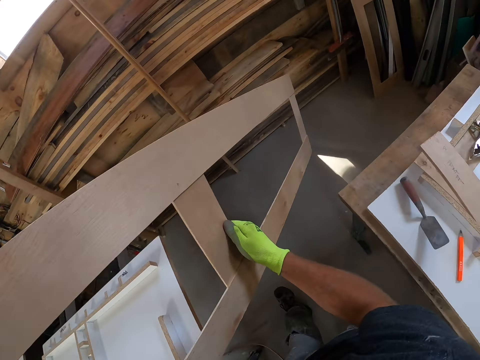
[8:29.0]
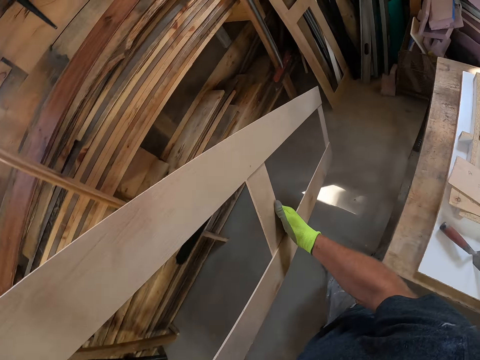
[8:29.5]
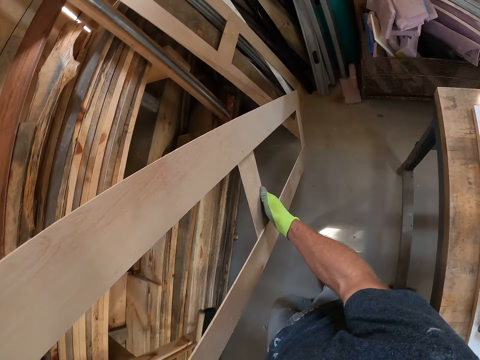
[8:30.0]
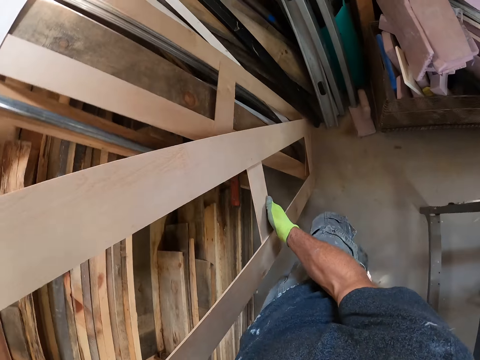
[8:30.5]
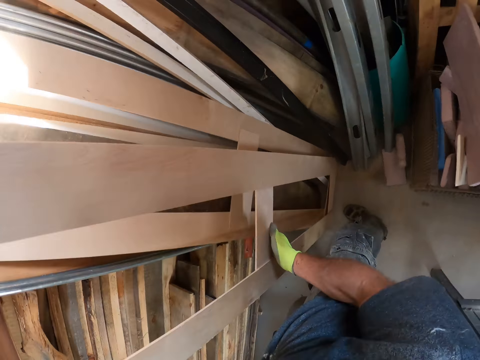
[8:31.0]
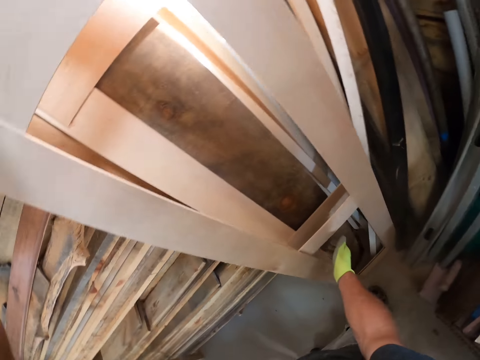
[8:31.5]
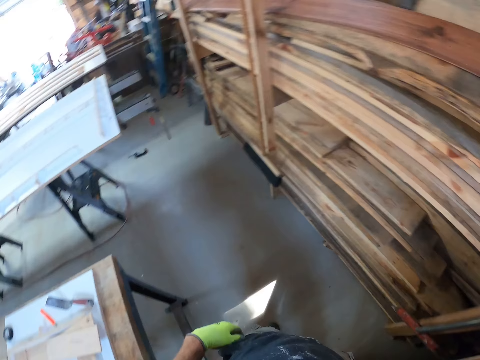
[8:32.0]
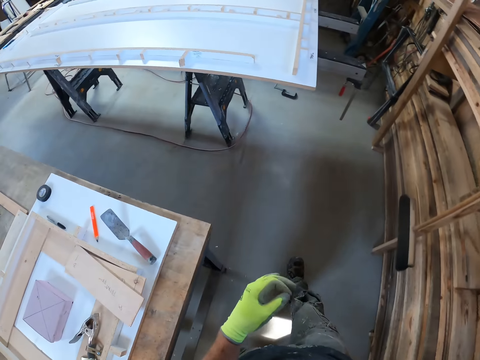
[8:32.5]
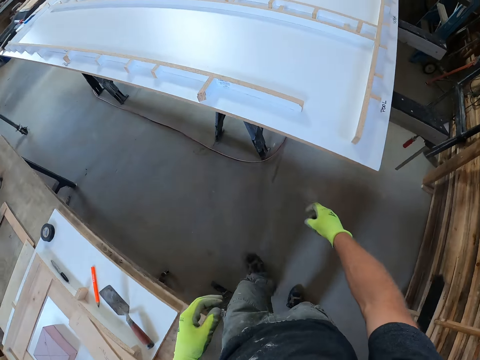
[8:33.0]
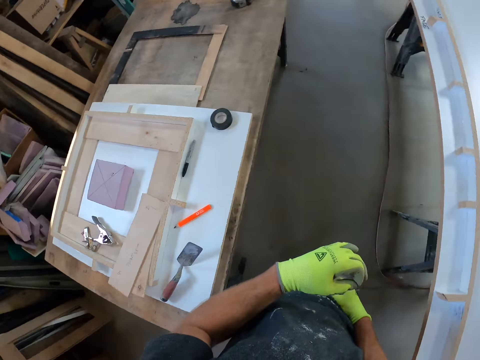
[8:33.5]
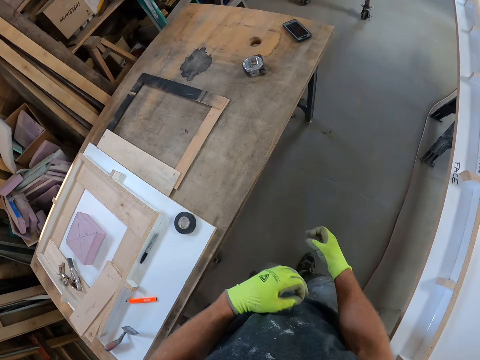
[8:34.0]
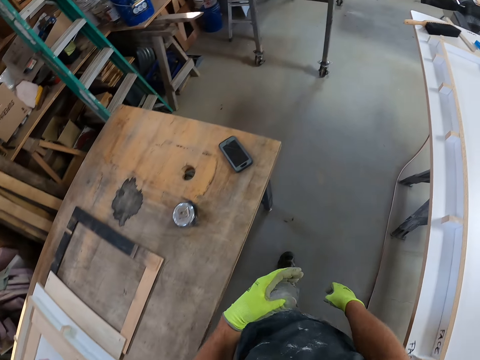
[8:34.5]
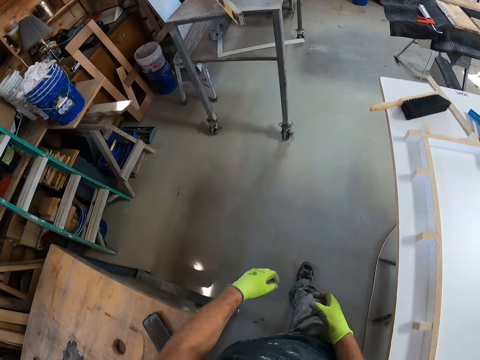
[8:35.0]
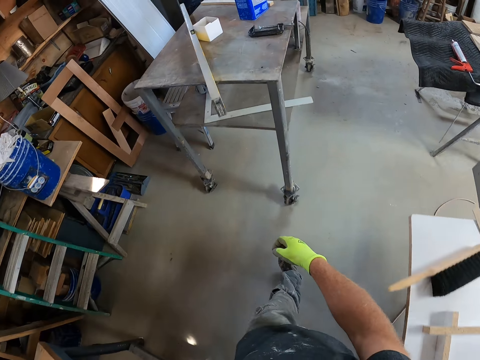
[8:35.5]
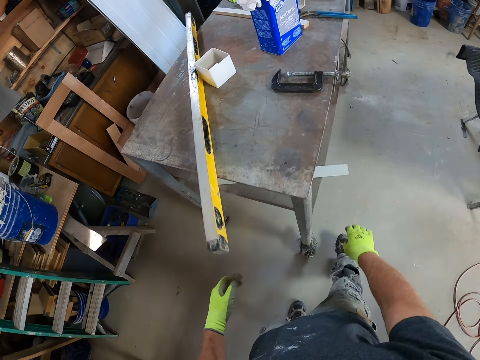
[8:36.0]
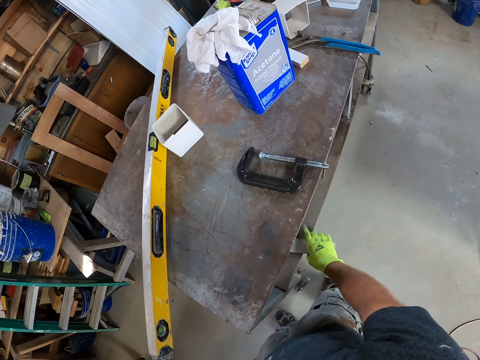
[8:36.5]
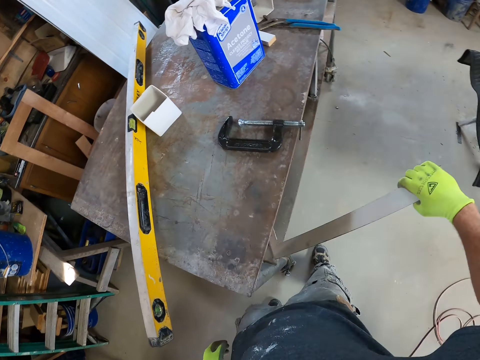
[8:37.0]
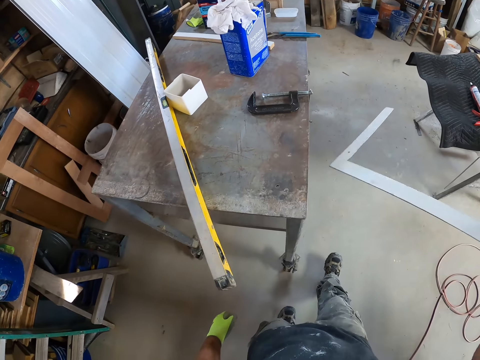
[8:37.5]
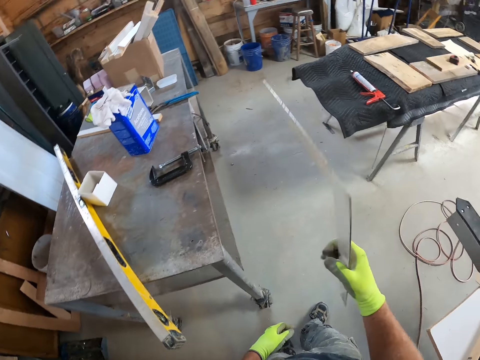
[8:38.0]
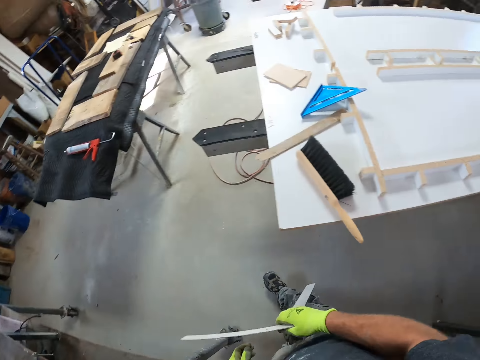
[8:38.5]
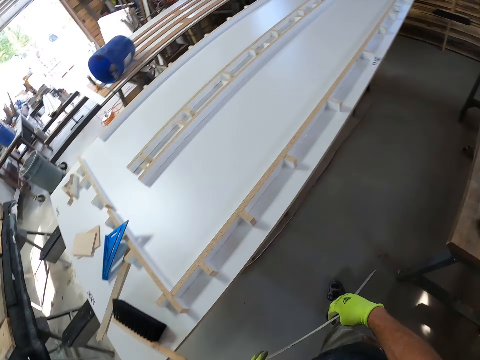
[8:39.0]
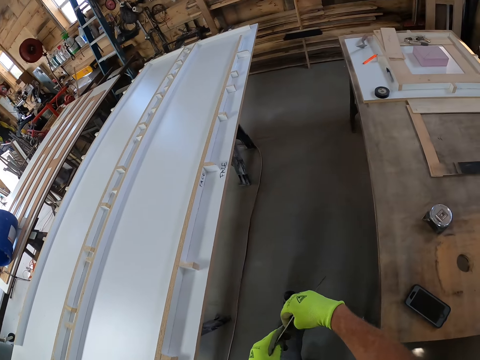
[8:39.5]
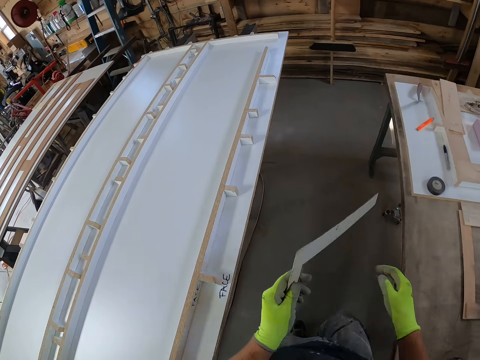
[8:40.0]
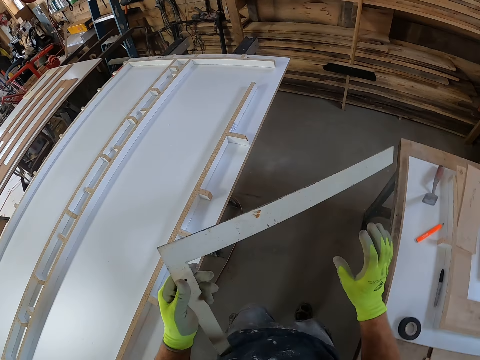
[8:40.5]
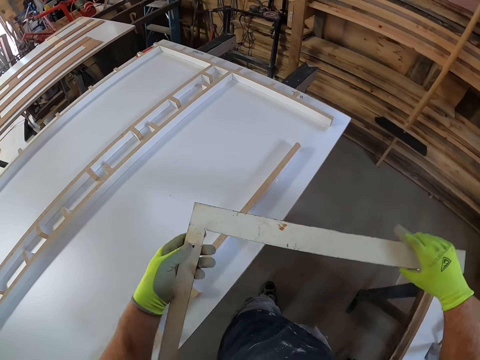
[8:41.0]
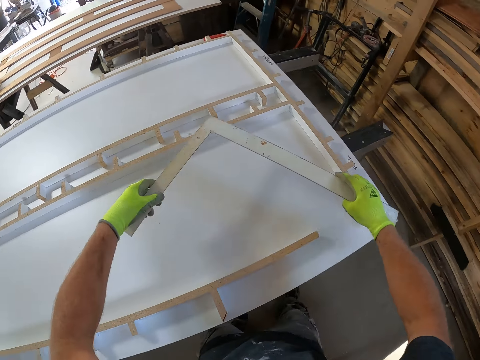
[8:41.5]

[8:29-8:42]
The camera wearer puts the wooden structure in a corner. They walk. They take an L-square or piece of wood from the table. They walk. They hold the wood with the other hand. They hold it with the other hand again.

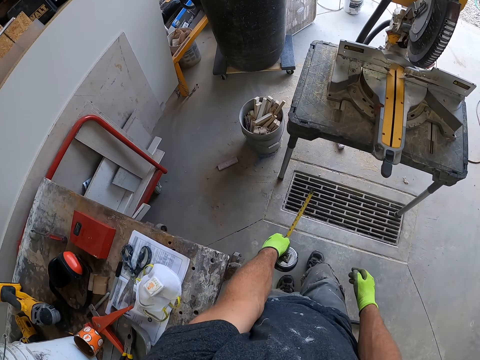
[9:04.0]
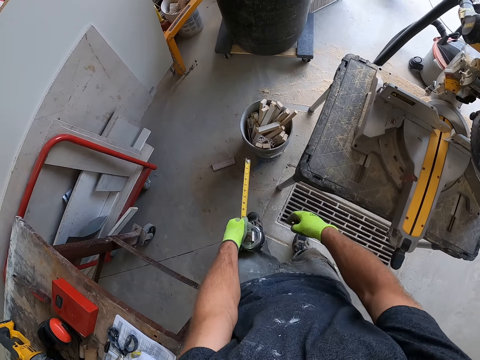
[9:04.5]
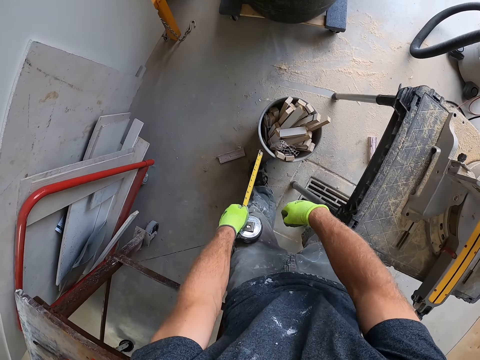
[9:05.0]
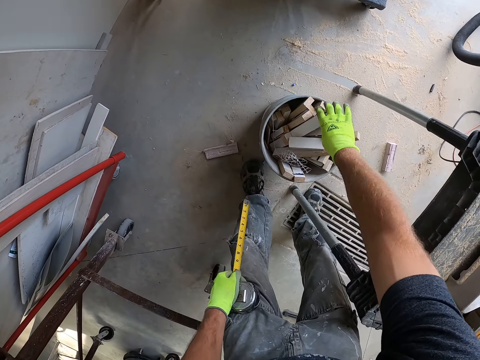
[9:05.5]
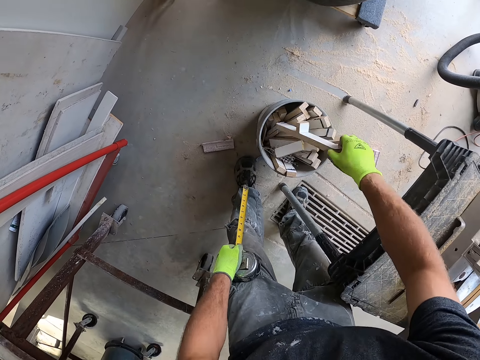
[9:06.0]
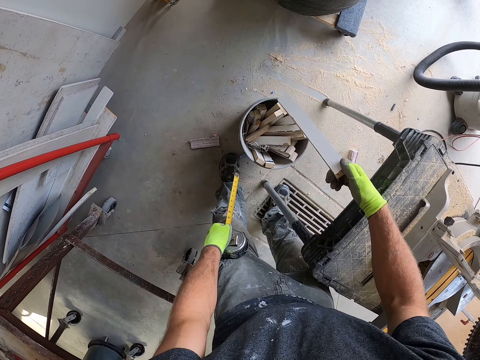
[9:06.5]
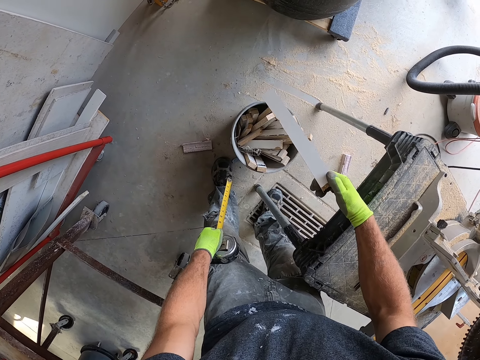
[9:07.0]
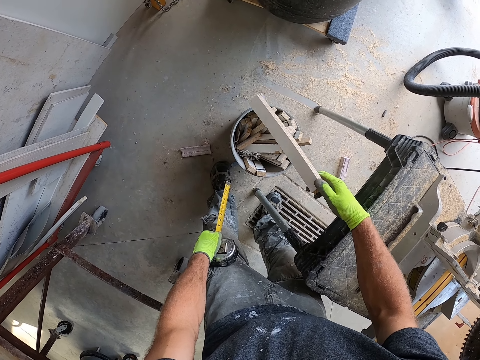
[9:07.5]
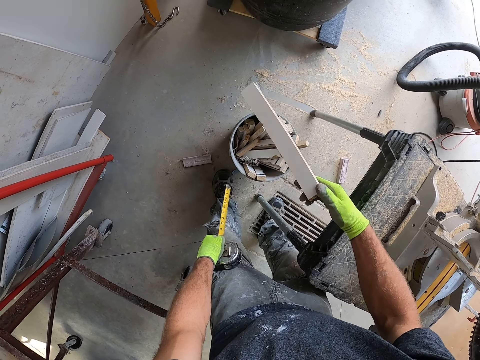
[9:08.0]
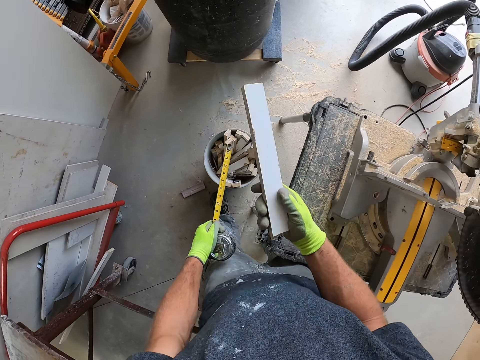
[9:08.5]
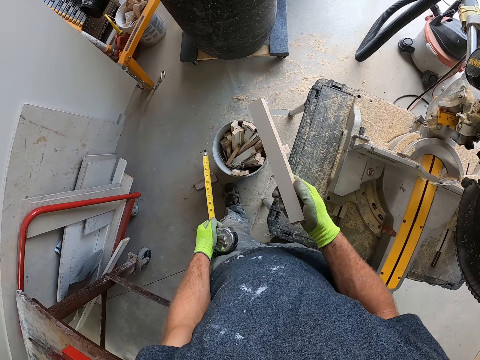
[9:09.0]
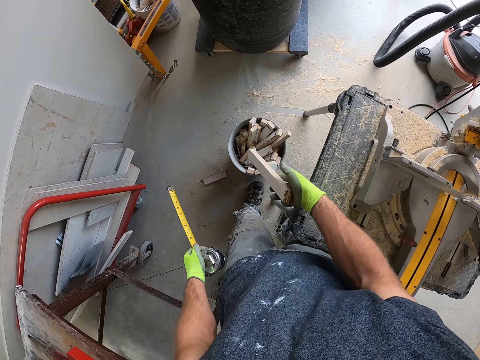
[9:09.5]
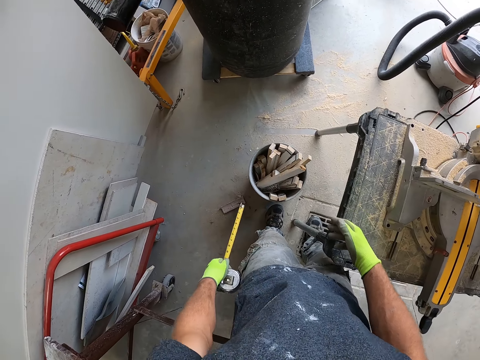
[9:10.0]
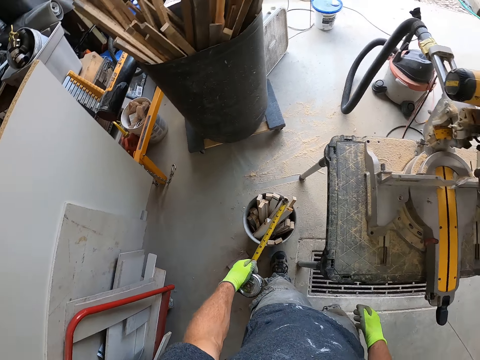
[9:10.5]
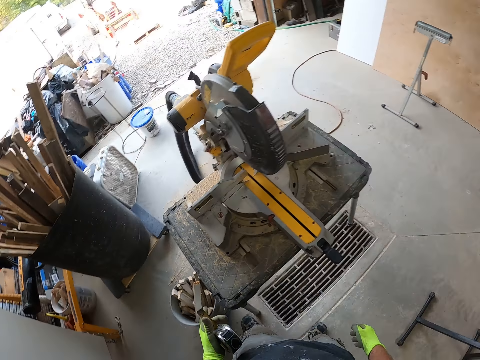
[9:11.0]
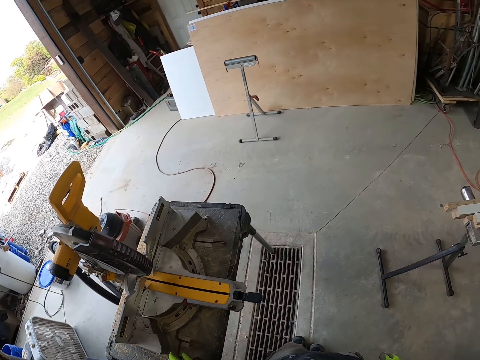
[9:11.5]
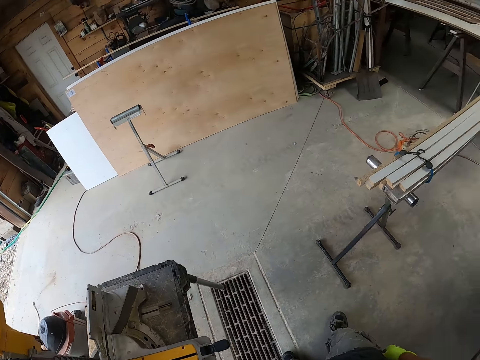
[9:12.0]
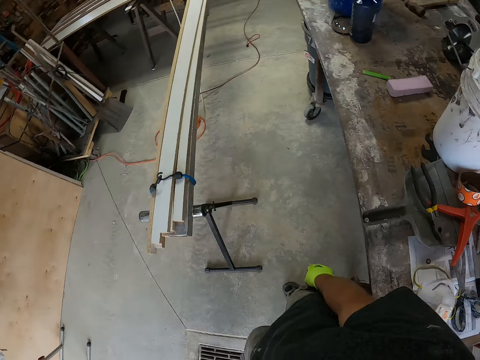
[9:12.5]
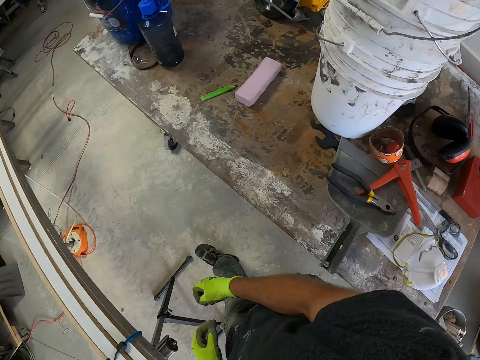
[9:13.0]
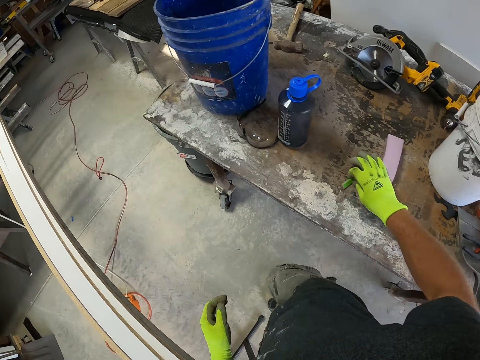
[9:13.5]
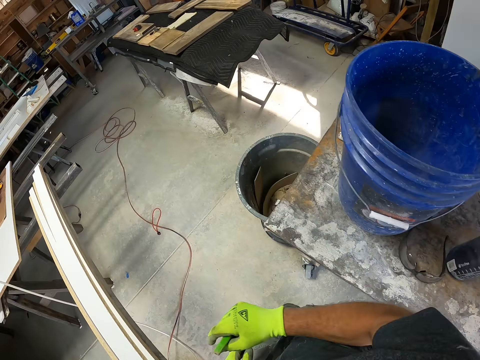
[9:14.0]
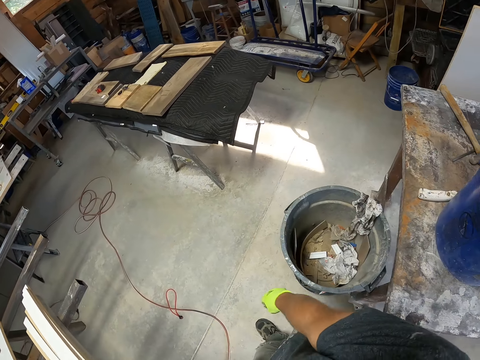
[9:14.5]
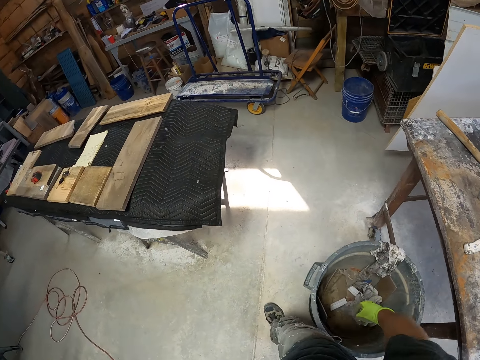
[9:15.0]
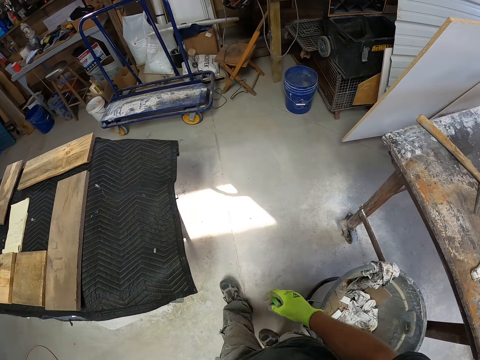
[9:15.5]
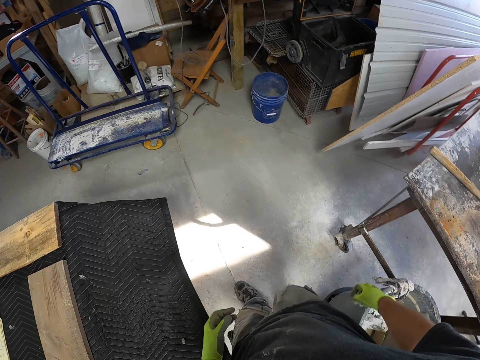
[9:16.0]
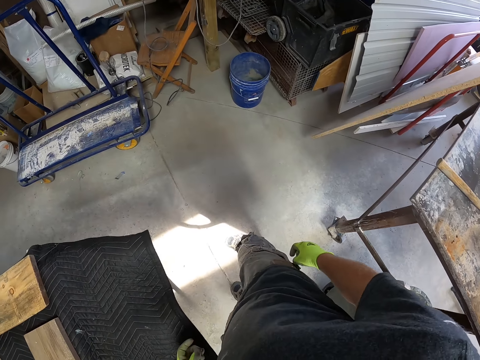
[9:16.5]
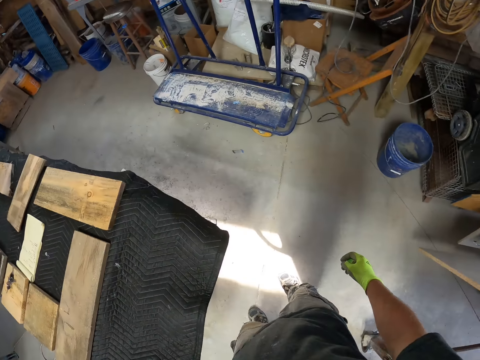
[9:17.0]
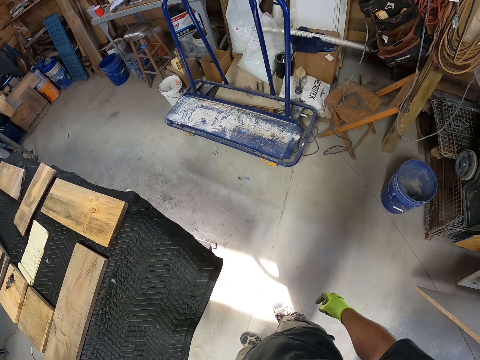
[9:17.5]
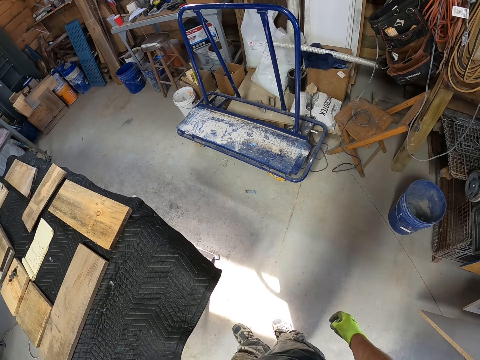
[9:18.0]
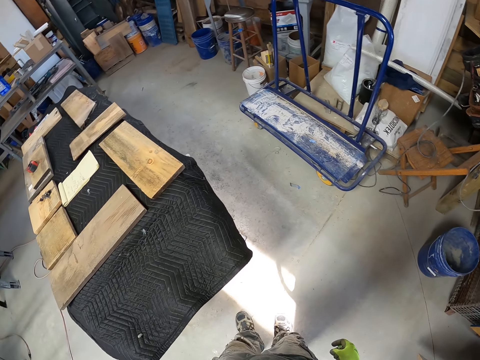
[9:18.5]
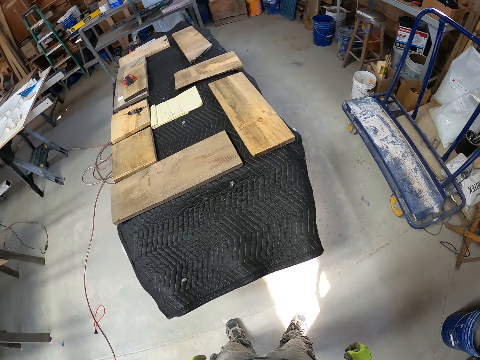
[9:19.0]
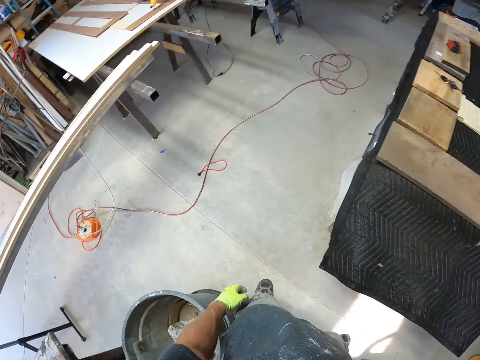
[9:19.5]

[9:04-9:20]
The camera wearer bends. They take a piece of wood from a bucket. They drop the piece of wood in the bucket. They walk. They put the tape measure on the worktop. They pick up a pencil from a table. They touch the pencil with the other hand.
